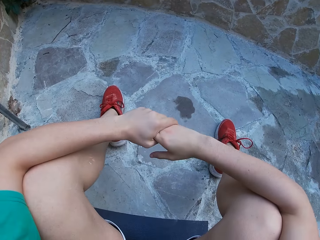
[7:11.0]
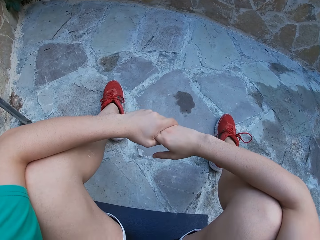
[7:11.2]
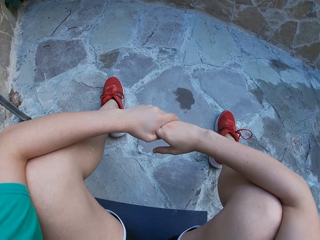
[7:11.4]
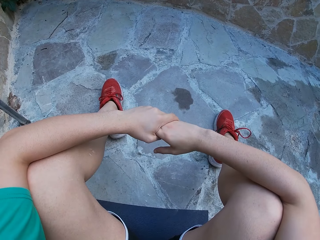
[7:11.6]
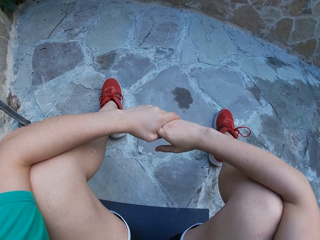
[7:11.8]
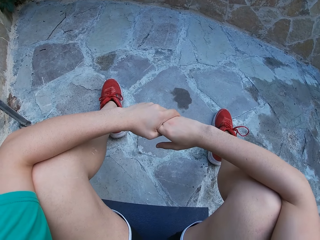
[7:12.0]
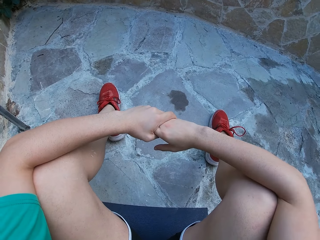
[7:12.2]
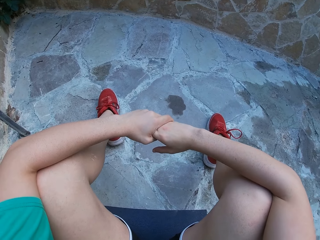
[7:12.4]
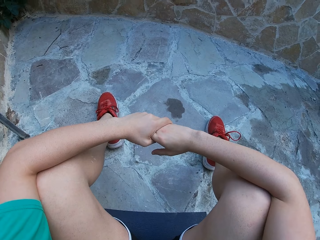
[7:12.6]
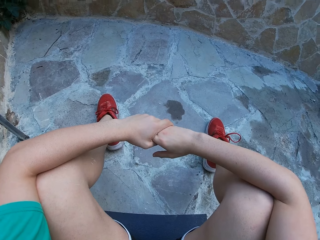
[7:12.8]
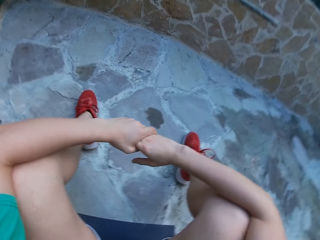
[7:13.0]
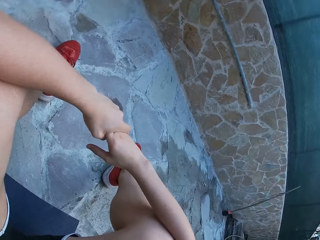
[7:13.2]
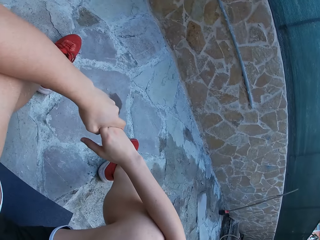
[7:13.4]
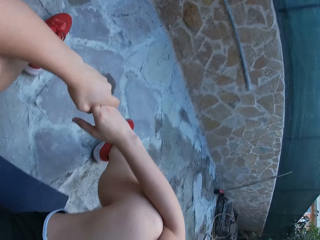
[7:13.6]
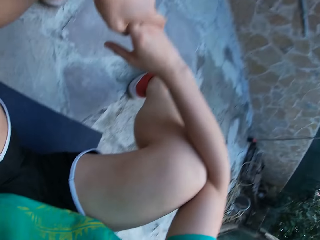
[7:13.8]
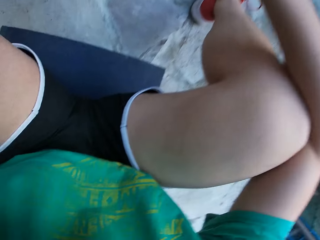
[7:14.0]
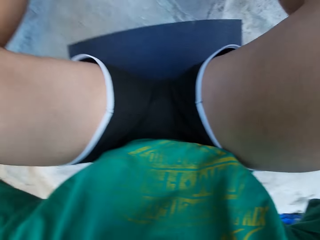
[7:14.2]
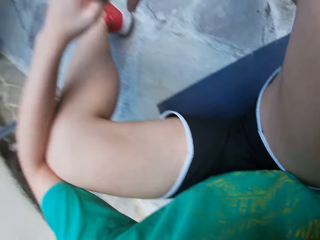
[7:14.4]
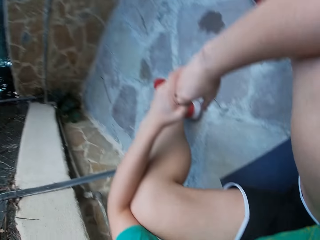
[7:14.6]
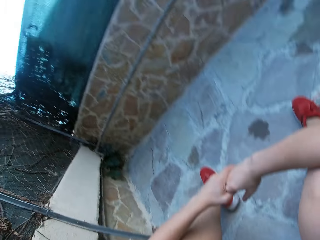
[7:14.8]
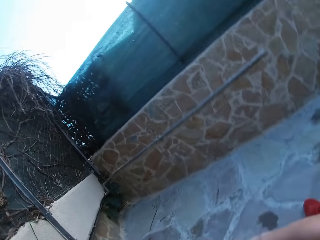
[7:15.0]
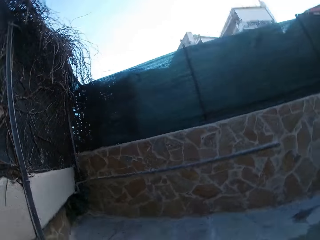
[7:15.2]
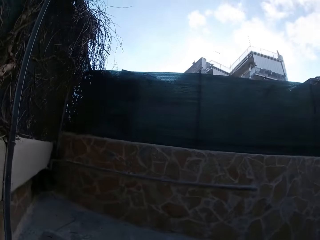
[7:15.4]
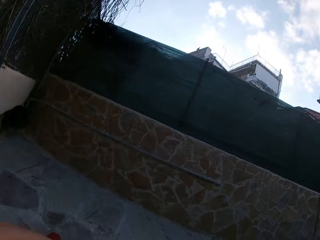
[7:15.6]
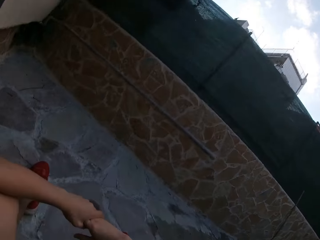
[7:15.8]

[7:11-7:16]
The camera wearer holds his hand firmly.

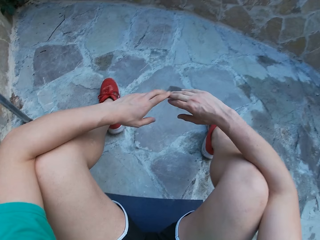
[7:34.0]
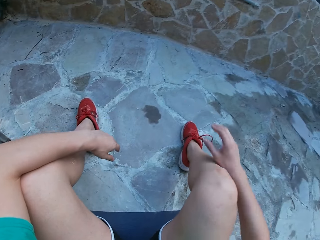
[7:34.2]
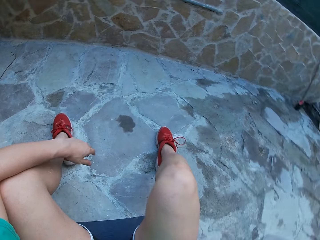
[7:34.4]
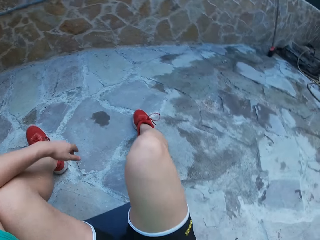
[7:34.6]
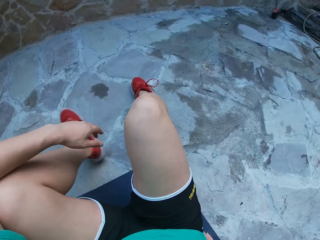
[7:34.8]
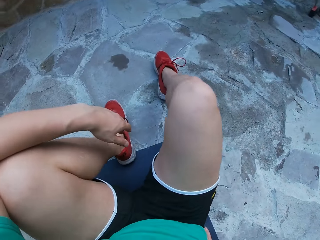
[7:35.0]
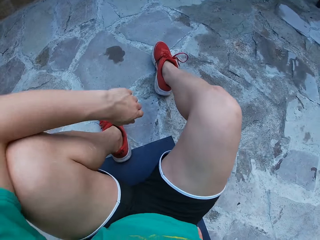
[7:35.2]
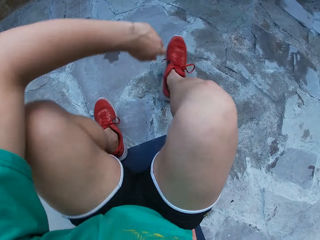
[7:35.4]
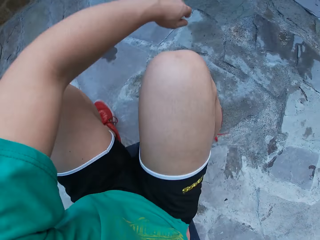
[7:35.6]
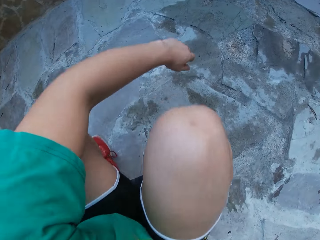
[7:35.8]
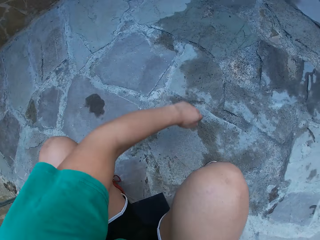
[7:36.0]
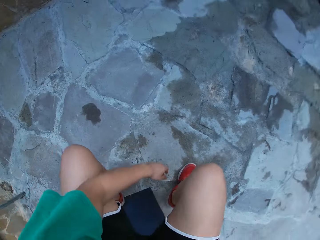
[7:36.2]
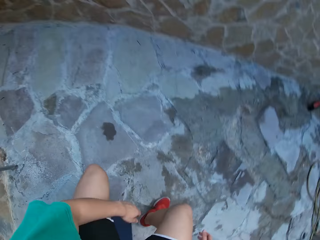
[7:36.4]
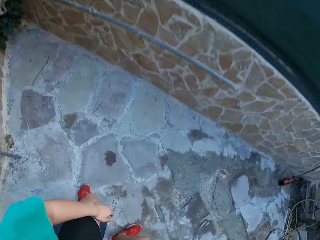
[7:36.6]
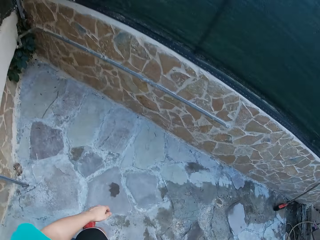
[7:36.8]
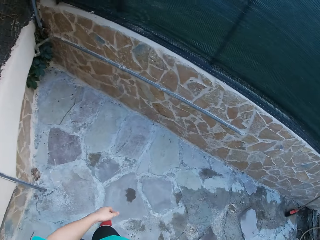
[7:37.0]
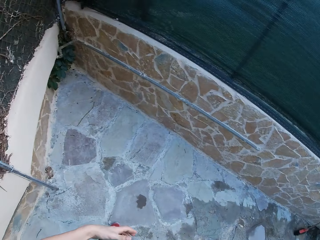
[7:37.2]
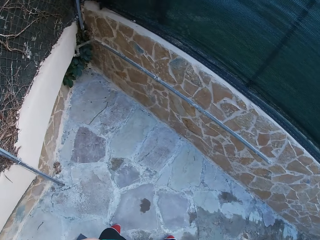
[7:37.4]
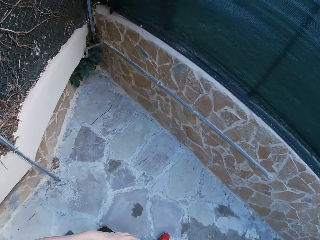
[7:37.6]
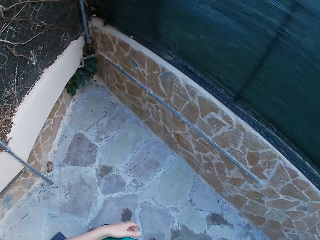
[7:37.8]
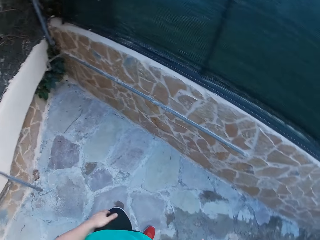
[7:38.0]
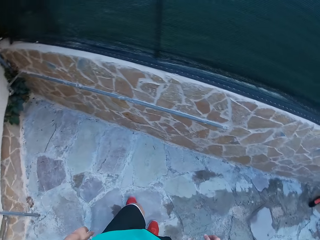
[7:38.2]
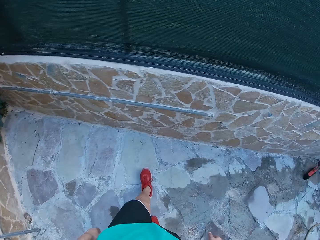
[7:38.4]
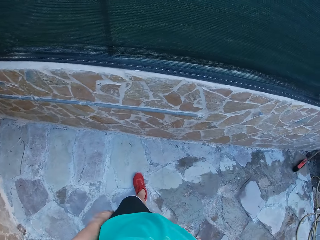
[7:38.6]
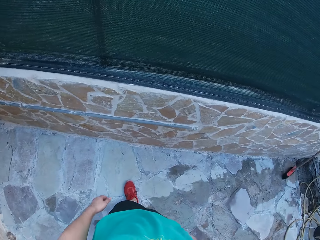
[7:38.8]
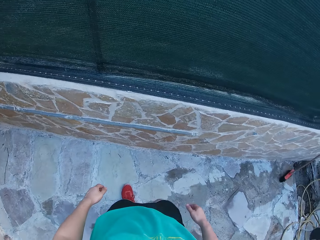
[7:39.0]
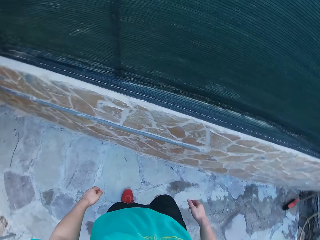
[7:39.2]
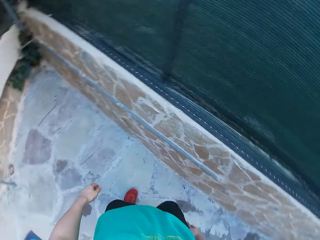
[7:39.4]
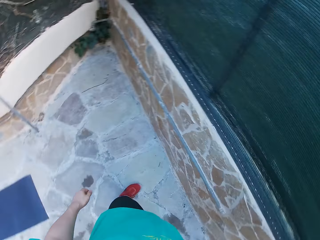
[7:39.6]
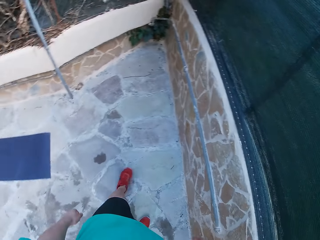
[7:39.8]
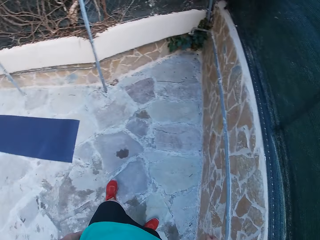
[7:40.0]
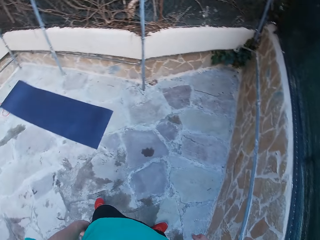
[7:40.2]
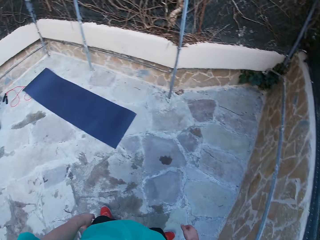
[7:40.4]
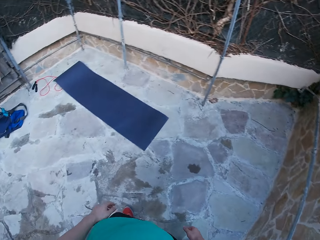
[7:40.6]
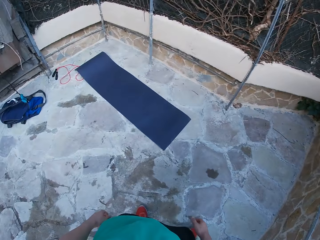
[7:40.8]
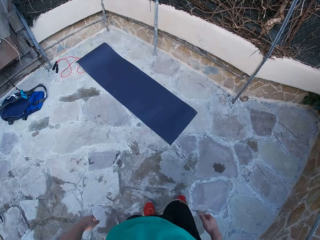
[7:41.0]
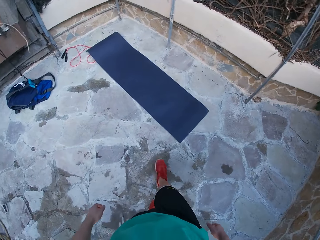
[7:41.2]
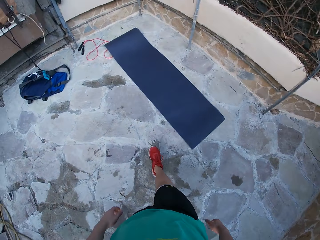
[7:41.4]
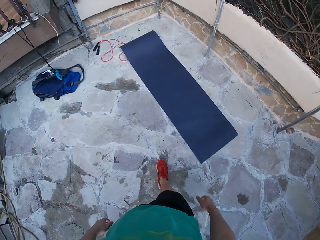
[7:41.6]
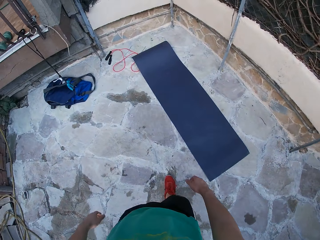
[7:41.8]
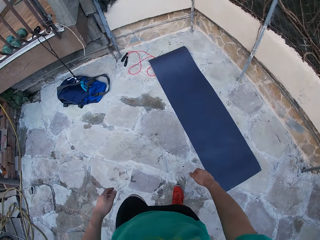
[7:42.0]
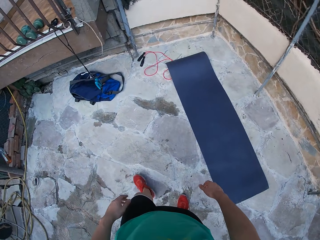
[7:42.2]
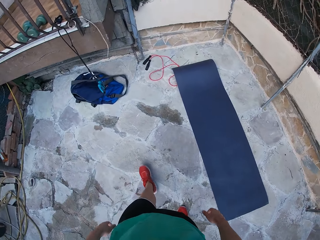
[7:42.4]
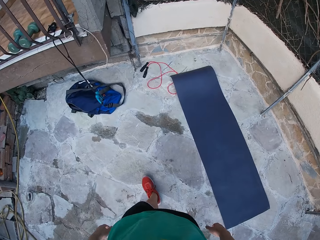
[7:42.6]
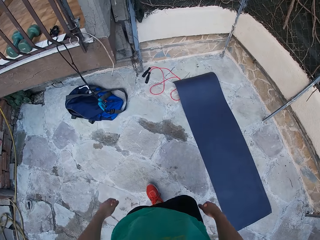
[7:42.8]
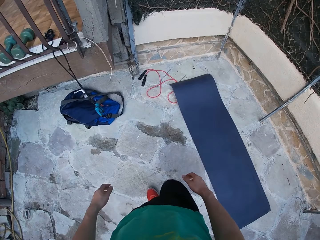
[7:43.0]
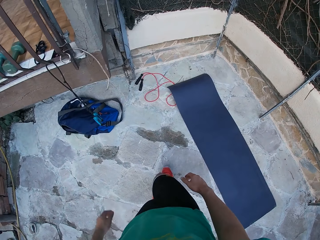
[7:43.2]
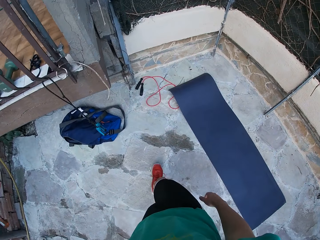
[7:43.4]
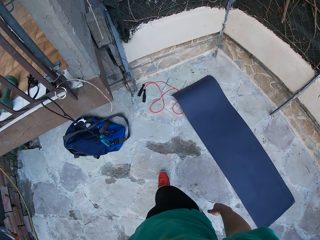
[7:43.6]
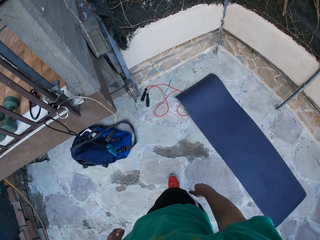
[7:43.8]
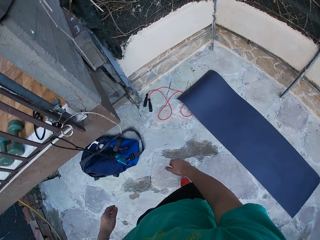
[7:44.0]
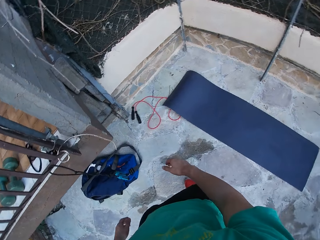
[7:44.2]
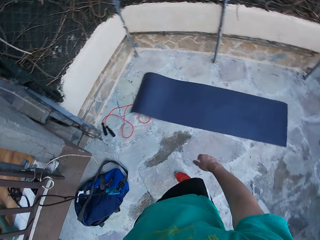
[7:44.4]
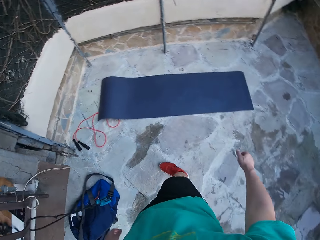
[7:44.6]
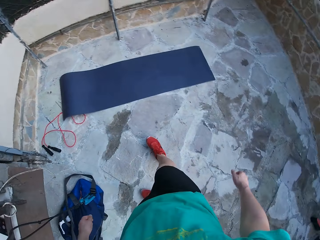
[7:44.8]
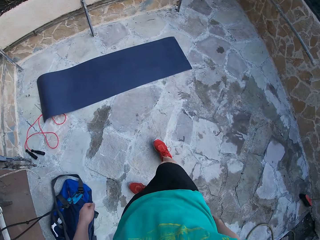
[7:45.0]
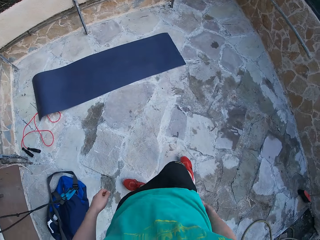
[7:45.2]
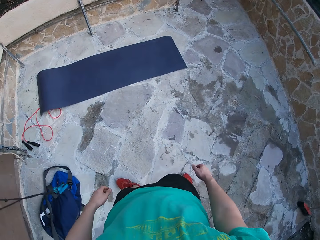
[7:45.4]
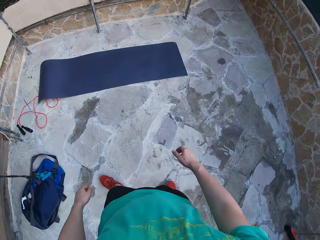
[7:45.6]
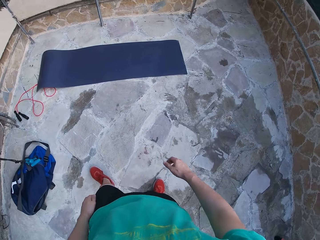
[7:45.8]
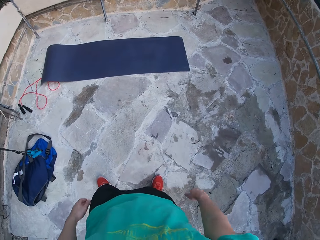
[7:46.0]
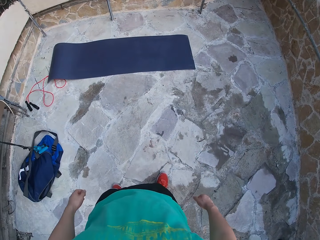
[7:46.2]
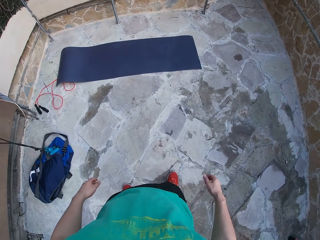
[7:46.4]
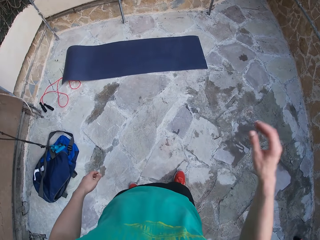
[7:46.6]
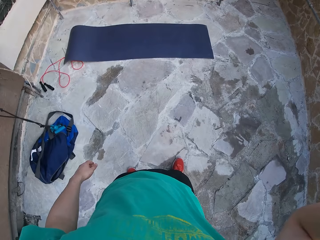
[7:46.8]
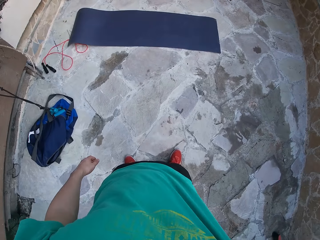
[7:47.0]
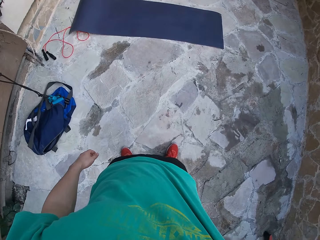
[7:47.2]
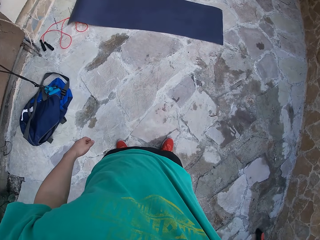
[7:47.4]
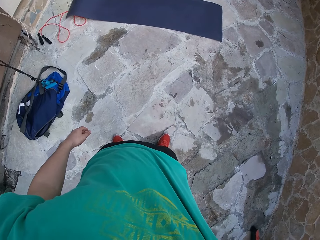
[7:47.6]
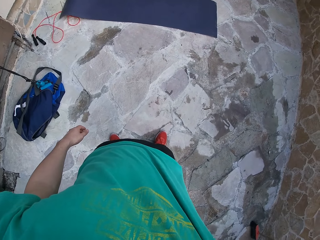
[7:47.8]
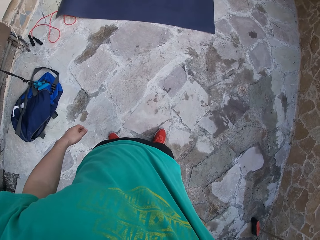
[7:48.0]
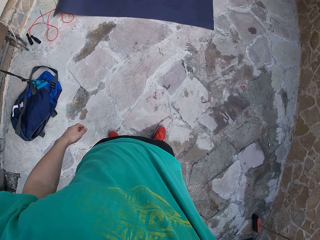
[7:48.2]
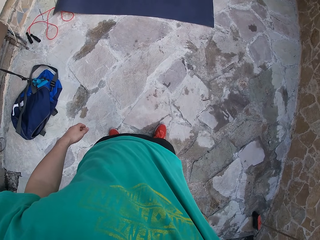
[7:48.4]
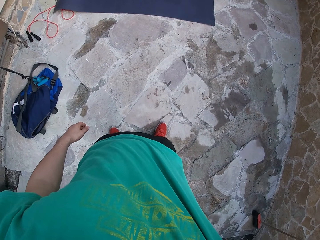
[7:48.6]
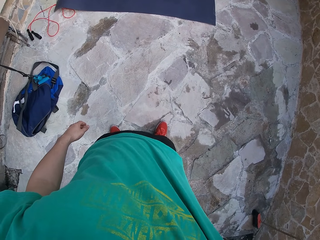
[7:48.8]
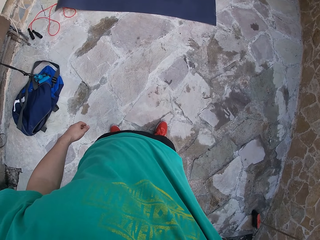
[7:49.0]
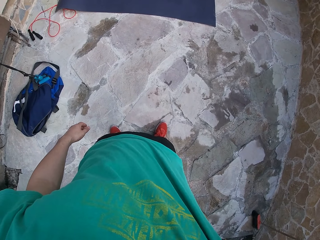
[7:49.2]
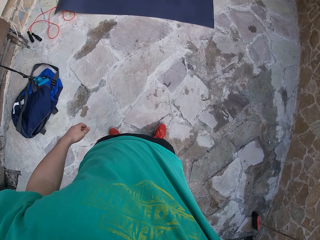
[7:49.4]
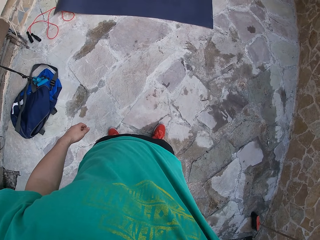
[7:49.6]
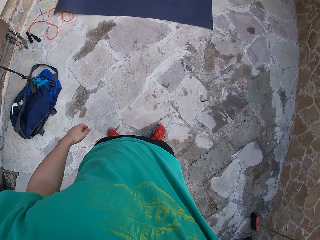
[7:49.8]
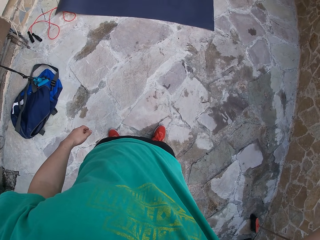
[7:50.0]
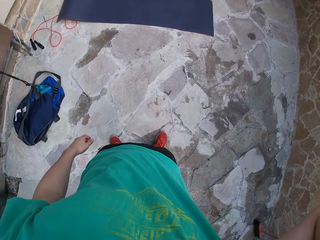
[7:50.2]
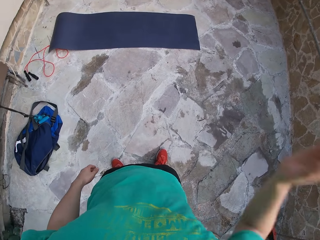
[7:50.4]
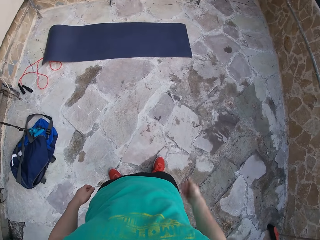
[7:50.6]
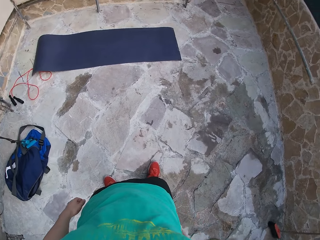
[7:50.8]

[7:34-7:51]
The camera wearer stands from the exercise mat. He walks around the field. He adjusts his camera. He raises his hand.
